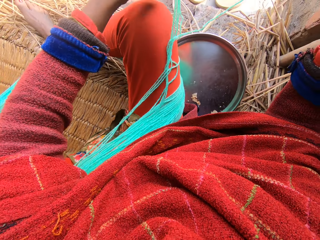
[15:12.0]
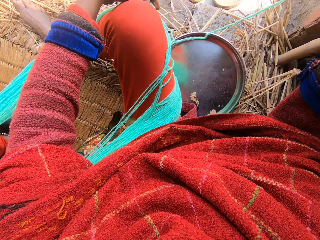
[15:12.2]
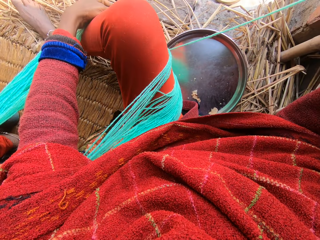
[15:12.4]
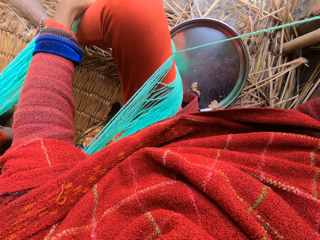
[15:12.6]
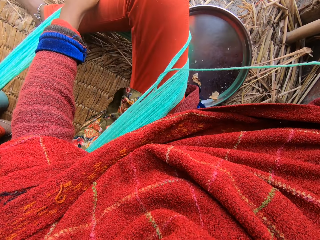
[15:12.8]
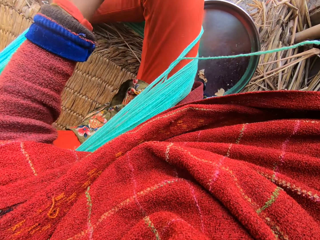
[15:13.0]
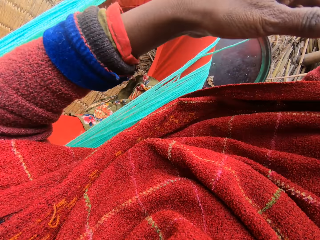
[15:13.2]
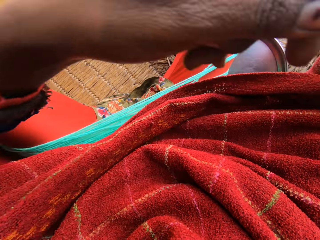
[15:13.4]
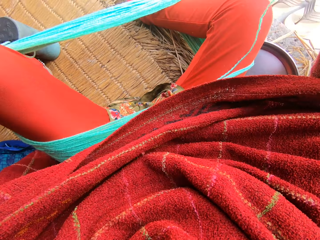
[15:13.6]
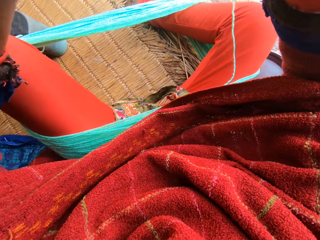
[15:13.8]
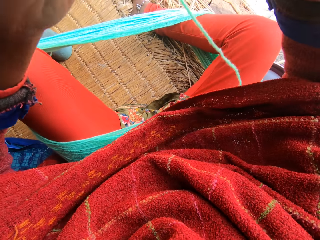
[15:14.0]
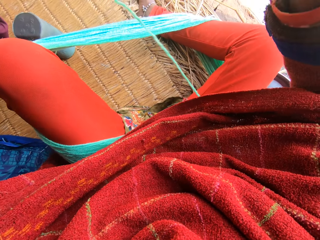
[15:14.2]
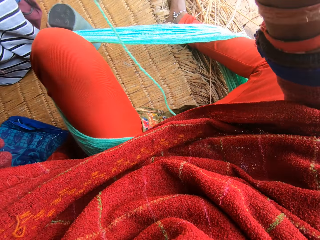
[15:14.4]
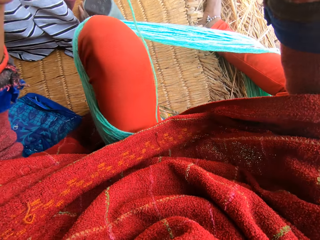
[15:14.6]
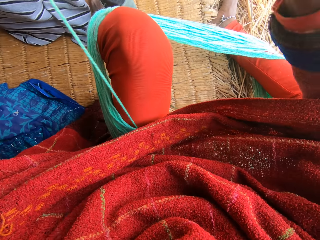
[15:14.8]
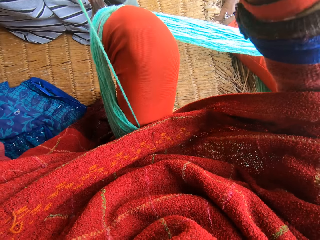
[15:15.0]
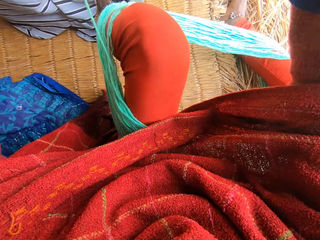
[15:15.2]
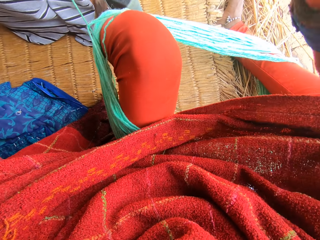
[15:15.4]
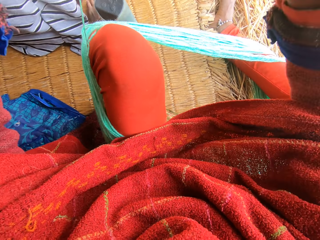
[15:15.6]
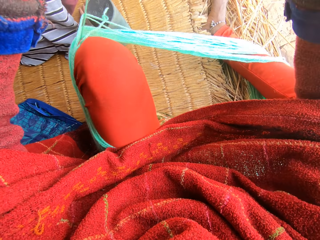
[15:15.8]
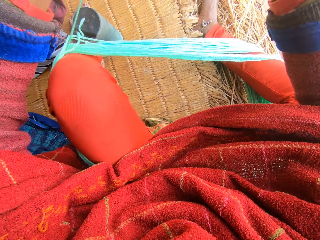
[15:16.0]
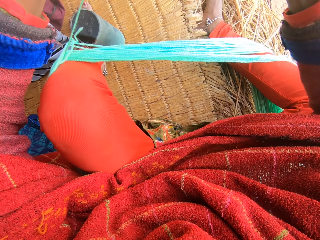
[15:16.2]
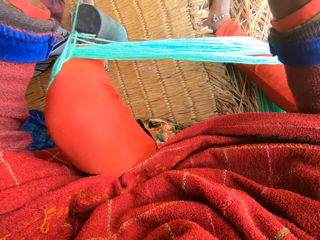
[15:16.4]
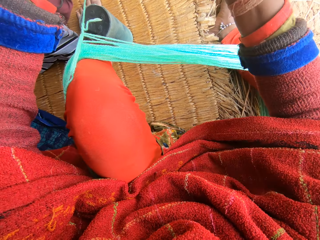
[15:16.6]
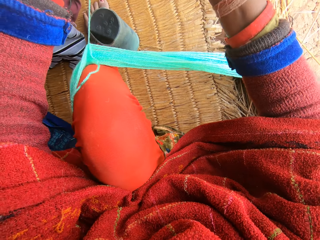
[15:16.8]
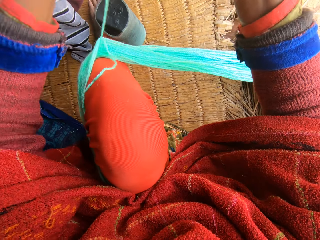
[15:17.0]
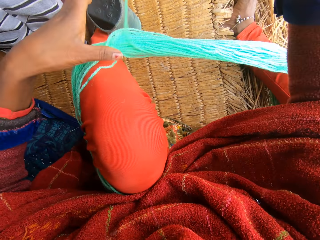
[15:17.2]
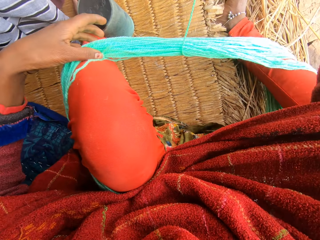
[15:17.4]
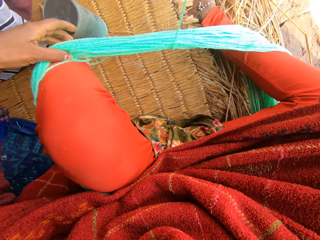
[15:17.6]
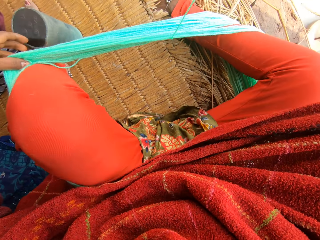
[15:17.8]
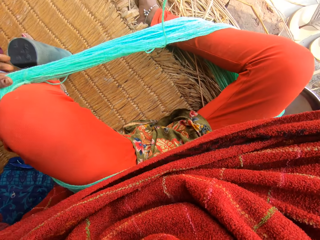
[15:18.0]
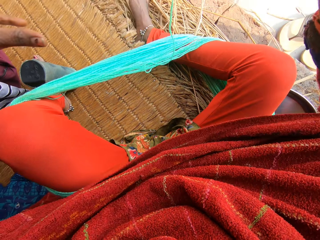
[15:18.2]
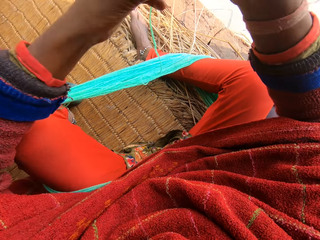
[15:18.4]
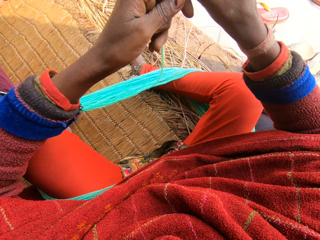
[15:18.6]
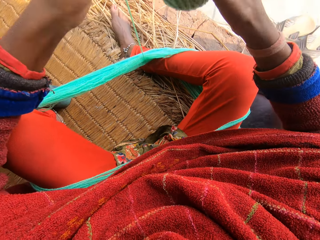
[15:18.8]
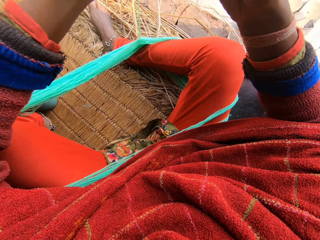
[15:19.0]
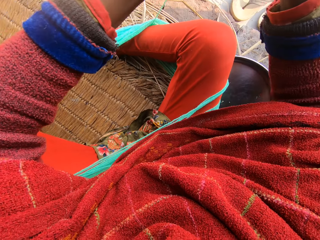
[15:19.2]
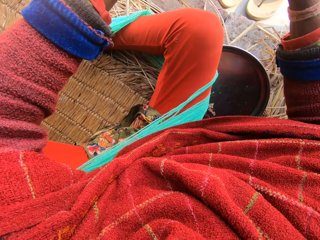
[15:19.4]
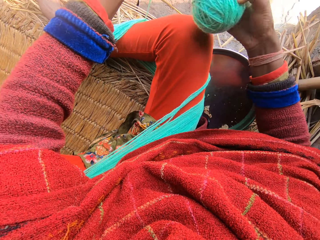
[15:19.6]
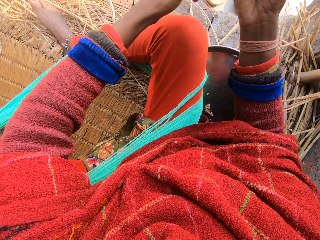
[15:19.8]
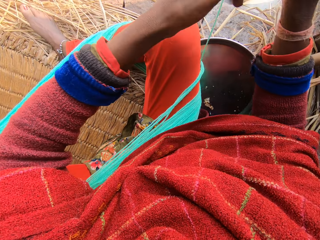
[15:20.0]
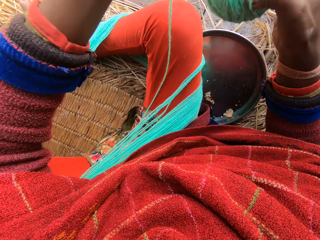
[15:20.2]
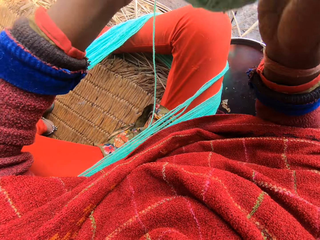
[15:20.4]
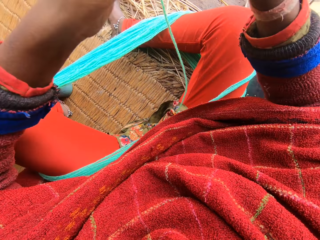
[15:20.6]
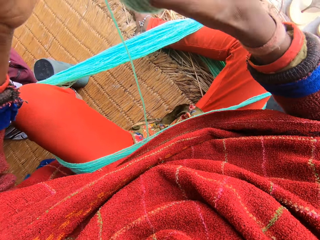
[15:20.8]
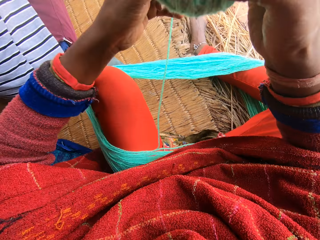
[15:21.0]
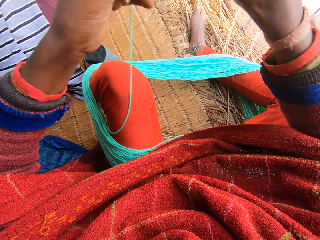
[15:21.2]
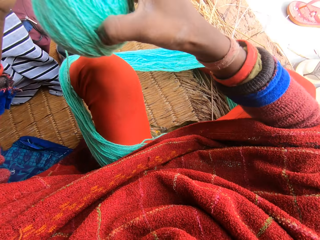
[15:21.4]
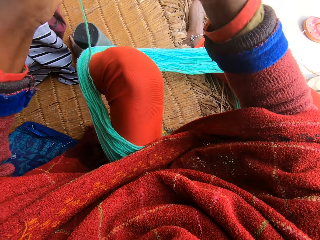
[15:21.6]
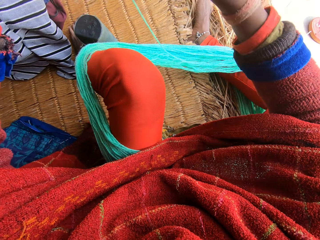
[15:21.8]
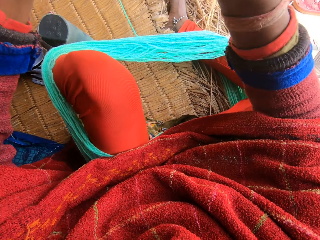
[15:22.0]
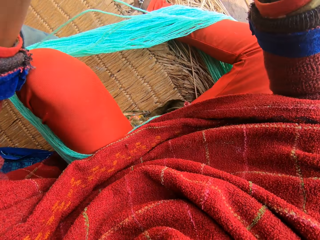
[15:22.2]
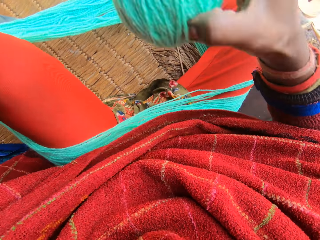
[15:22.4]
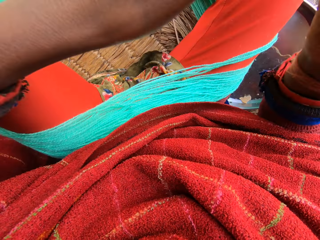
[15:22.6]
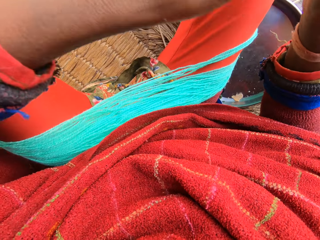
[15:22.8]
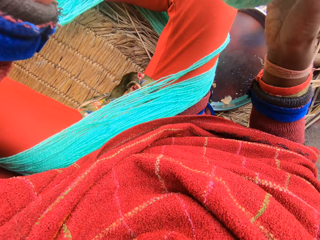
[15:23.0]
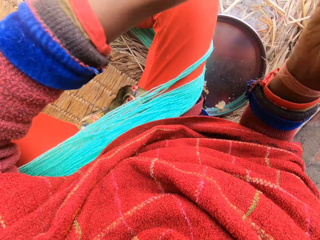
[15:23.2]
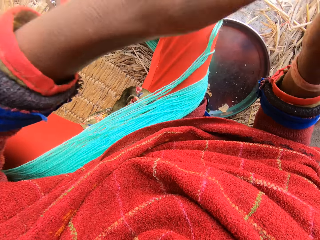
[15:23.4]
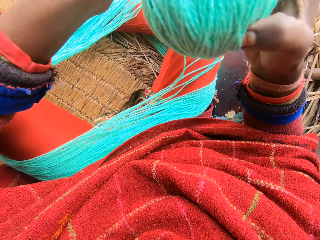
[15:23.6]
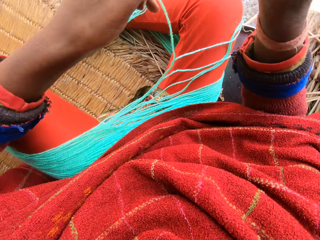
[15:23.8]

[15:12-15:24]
The camera wearer returns the yarn on her leg. She rolls the yarn into a ball. She pushes the yarn on her leg. She rolls the yarn into a ball. She talks to a man.

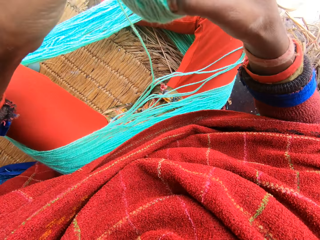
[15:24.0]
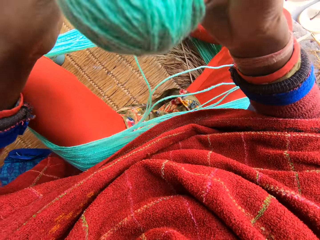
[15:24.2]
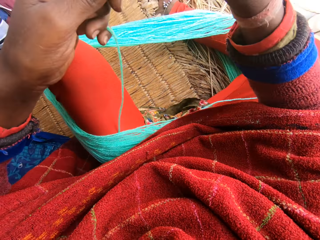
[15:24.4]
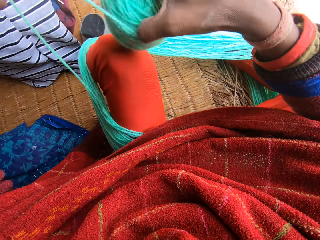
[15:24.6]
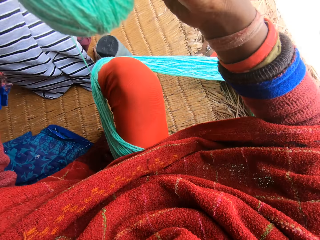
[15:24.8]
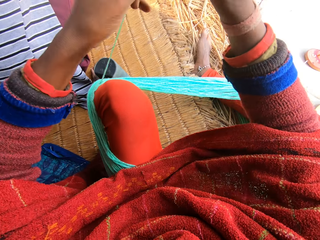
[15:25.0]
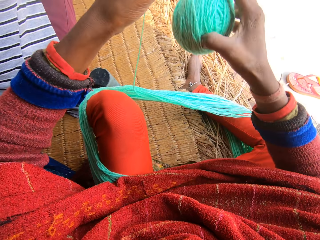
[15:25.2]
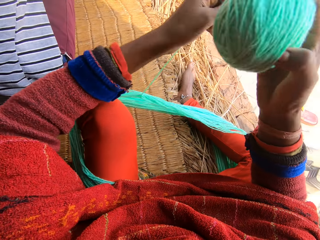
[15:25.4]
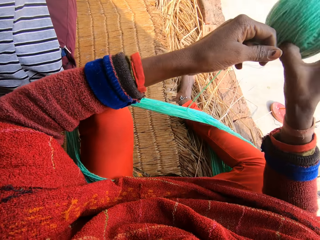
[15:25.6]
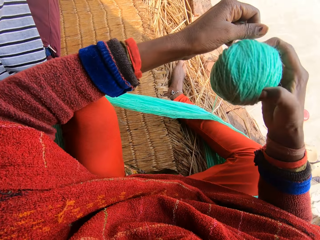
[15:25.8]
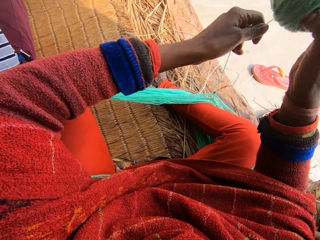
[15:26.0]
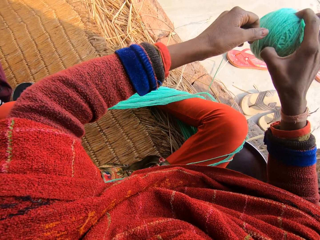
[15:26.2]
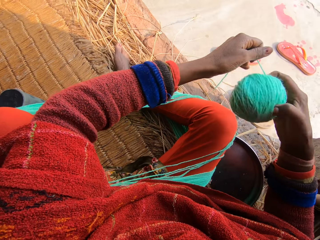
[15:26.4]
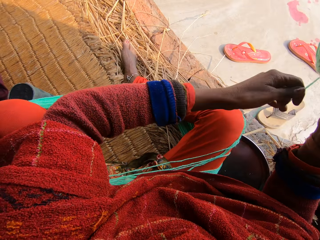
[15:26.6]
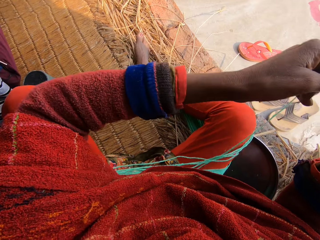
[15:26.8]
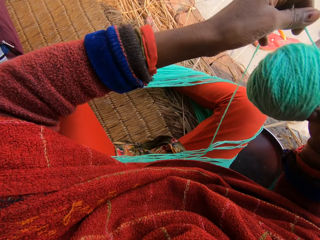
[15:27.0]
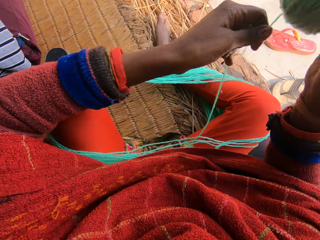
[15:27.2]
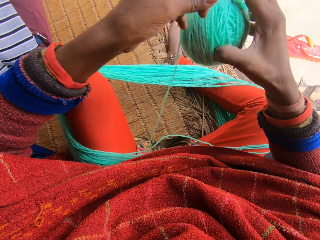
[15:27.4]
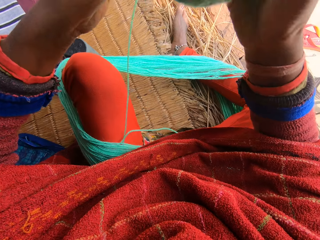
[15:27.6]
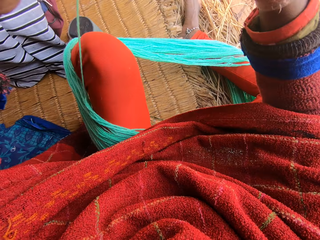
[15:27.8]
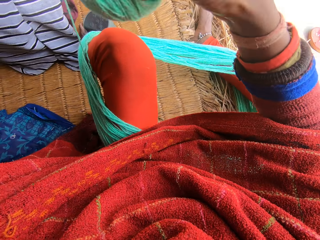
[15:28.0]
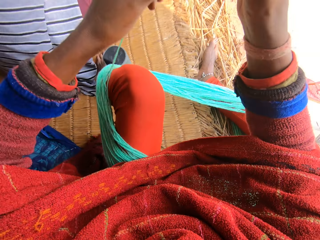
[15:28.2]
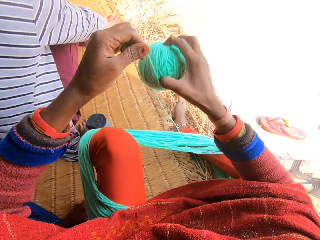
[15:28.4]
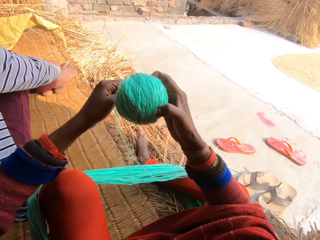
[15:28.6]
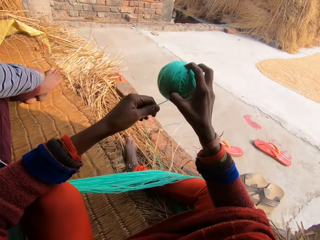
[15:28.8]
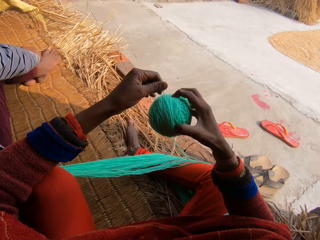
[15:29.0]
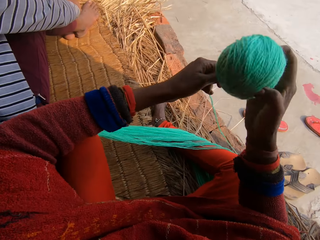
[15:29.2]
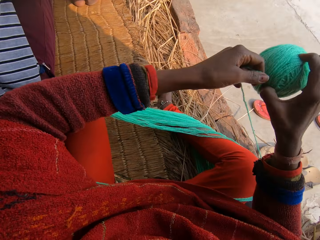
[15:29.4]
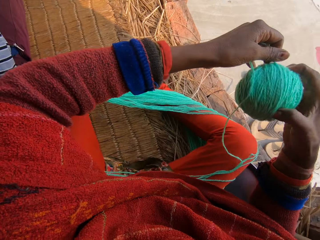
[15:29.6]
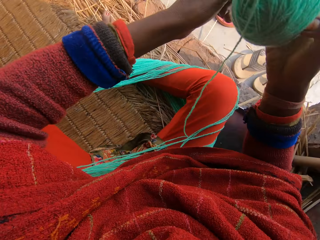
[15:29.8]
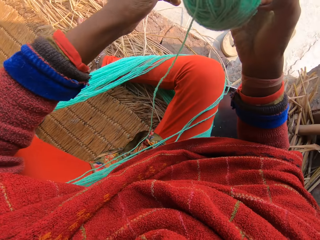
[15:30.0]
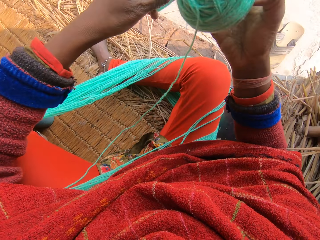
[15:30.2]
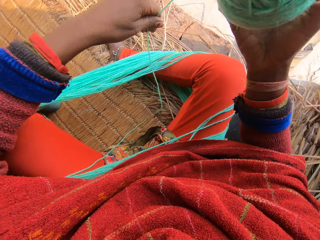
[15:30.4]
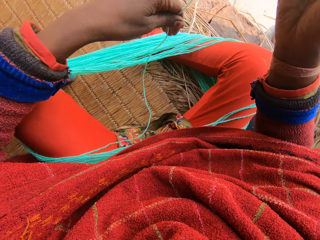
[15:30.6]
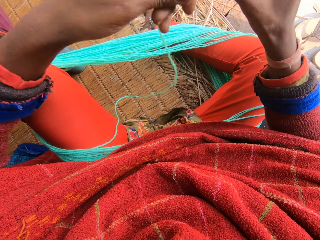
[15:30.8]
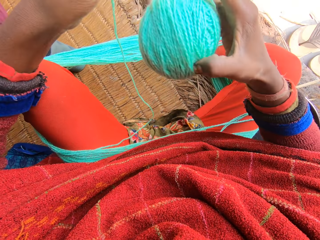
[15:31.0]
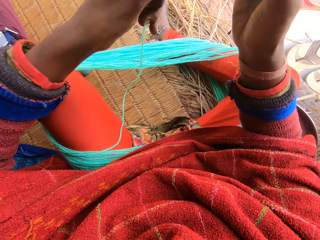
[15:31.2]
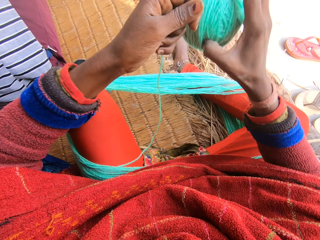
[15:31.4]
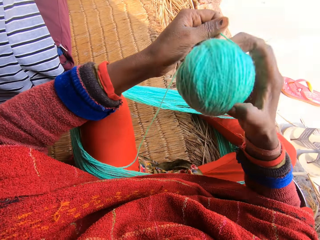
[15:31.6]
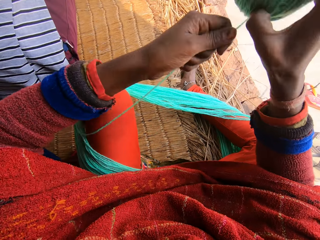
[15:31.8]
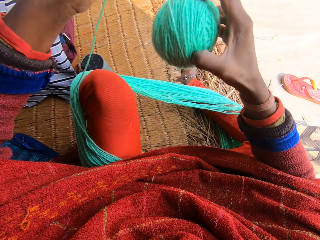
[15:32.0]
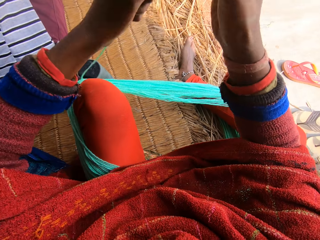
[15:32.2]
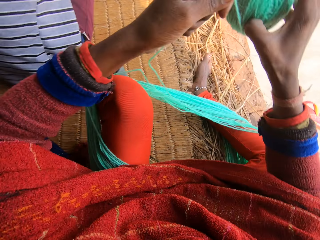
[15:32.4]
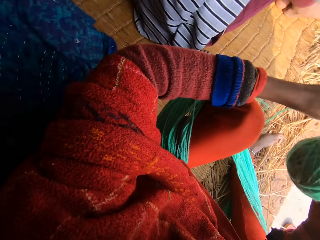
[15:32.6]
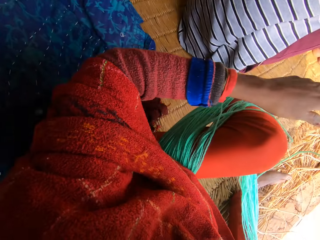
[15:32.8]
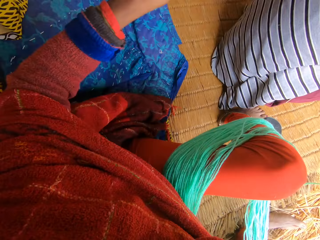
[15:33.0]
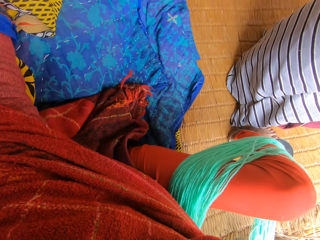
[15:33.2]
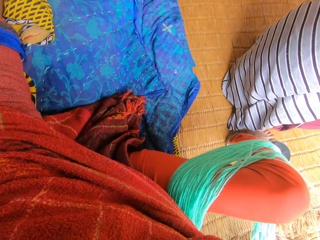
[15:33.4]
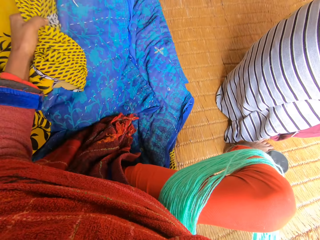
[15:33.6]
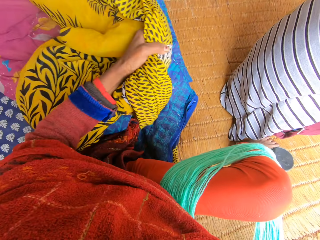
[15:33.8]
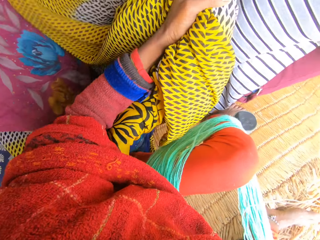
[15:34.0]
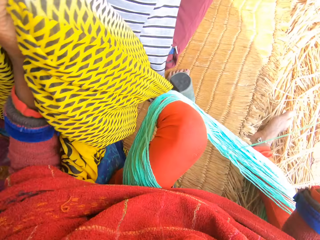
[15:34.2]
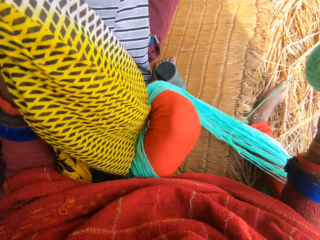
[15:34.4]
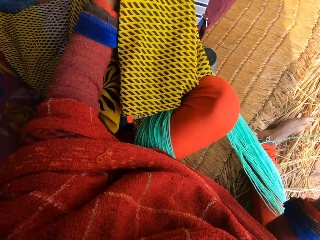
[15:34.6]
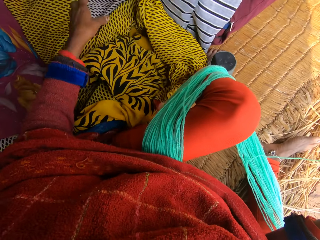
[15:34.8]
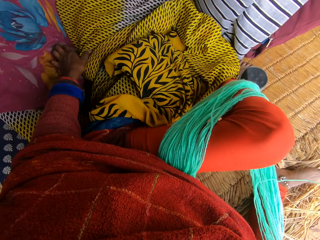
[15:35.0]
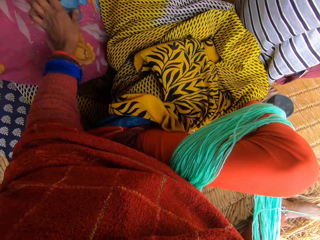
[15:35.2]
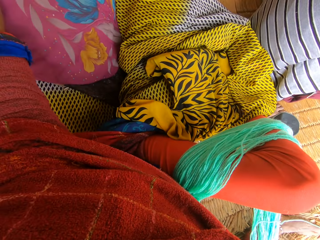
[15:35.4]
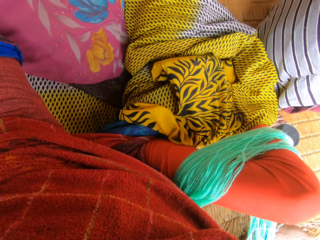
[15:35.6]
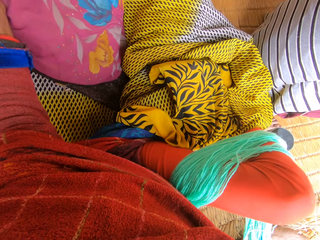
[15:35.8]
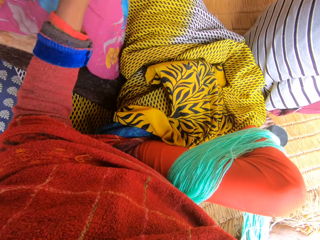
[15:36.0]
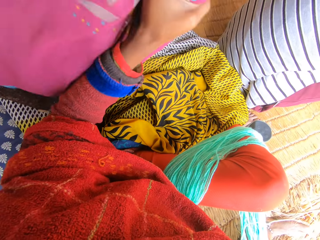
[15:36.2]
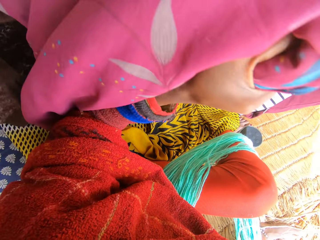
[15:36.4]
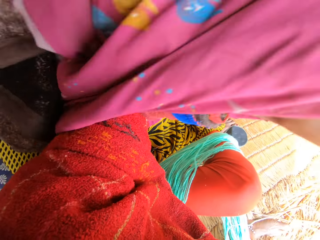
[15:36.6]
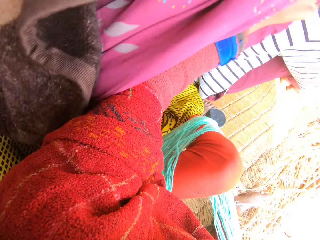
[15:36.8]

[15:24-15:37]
A man talks to the camera wearer. The camera wearer adjusts some clothes beside her with her left hand. She pulls the sheets.
